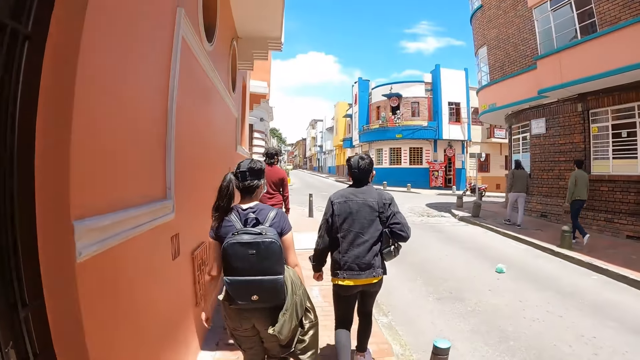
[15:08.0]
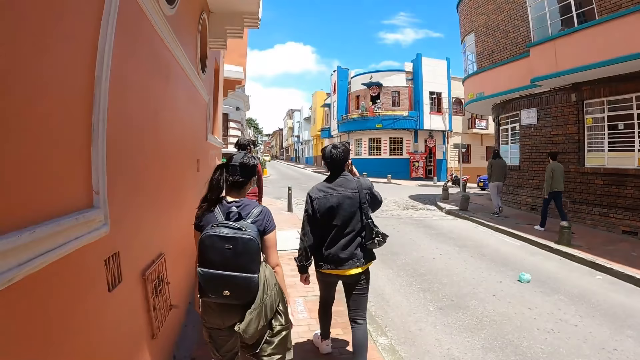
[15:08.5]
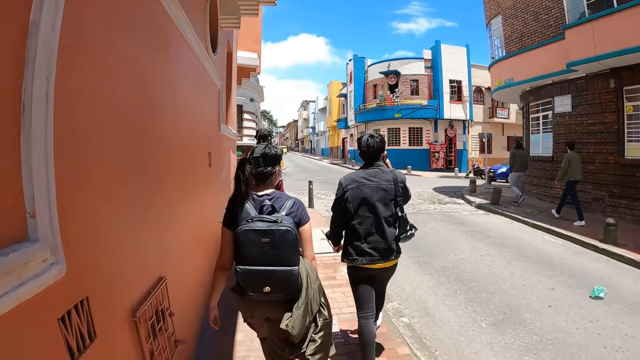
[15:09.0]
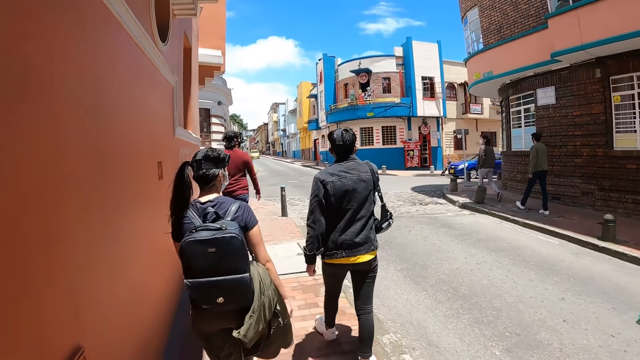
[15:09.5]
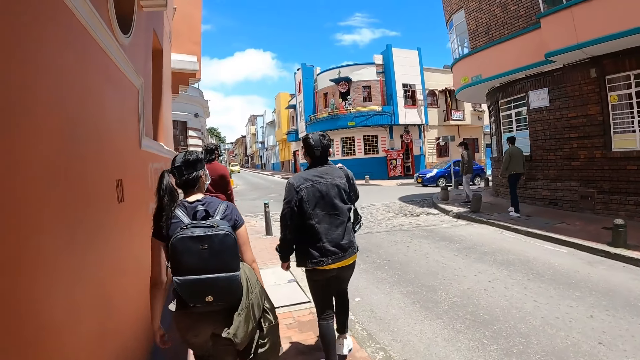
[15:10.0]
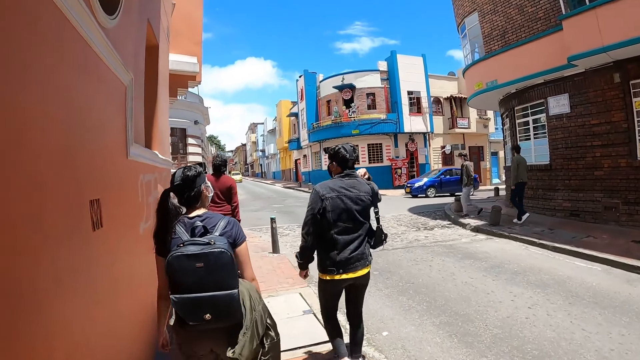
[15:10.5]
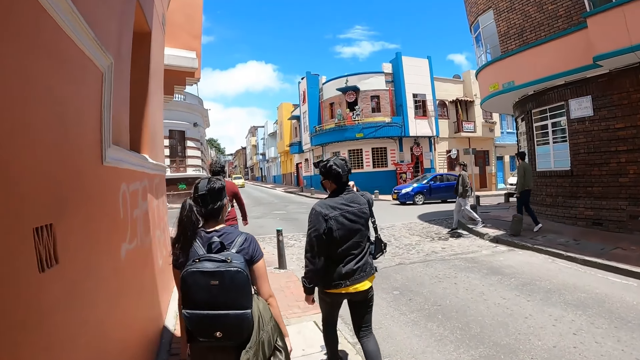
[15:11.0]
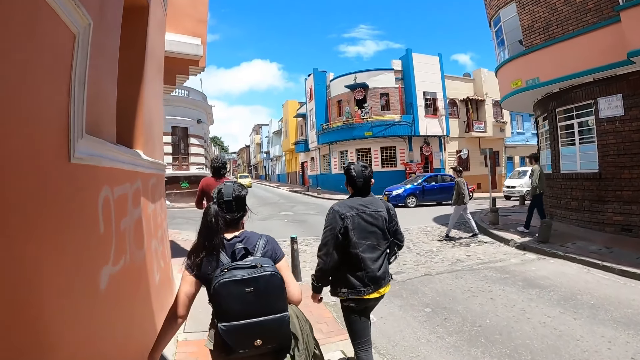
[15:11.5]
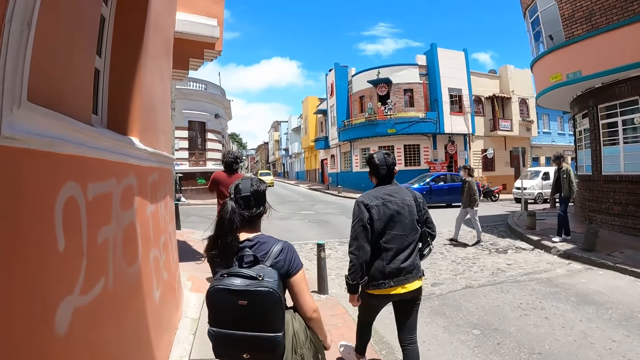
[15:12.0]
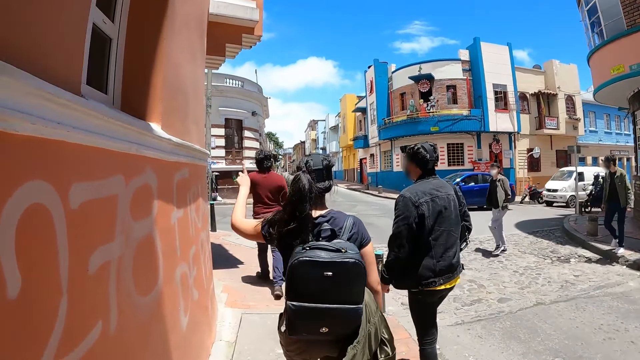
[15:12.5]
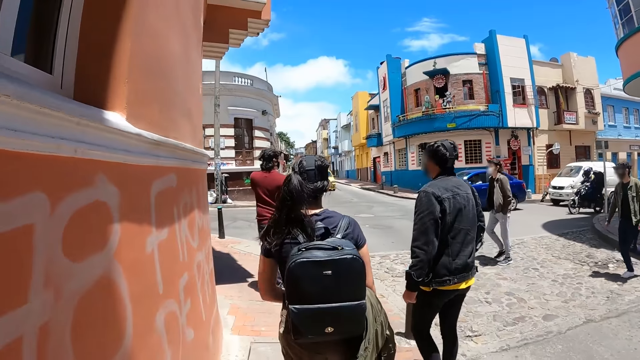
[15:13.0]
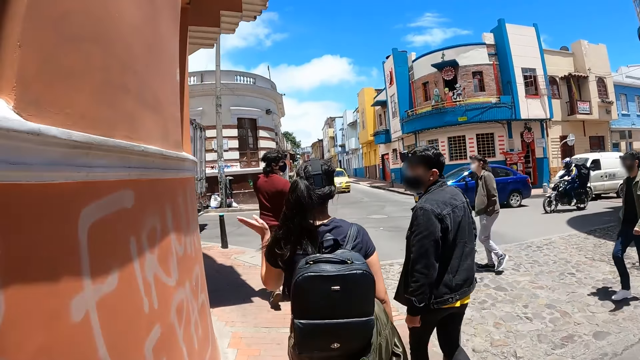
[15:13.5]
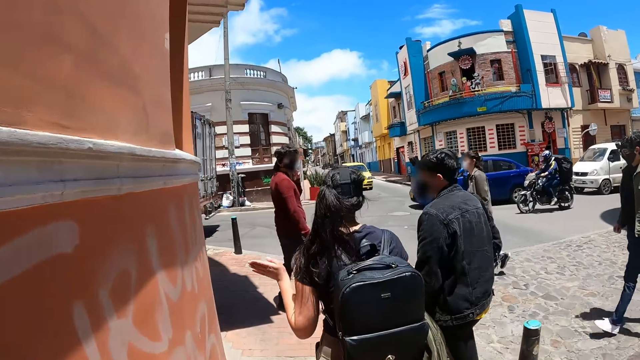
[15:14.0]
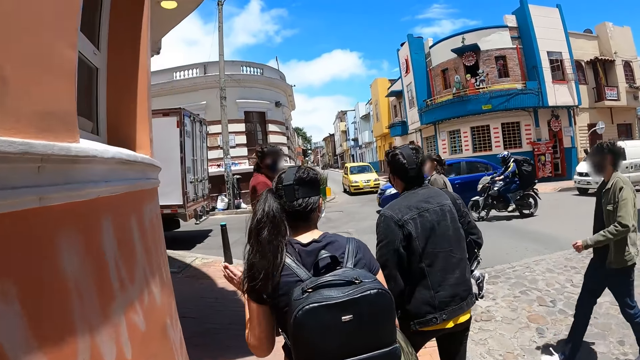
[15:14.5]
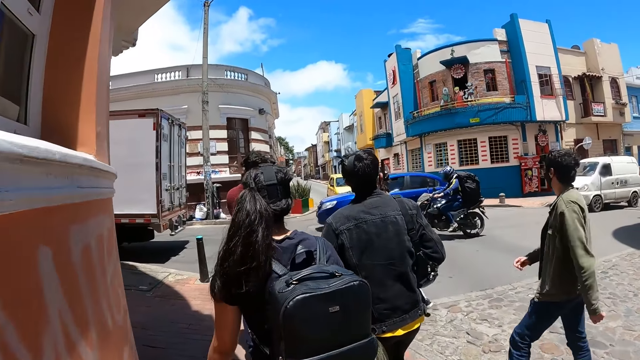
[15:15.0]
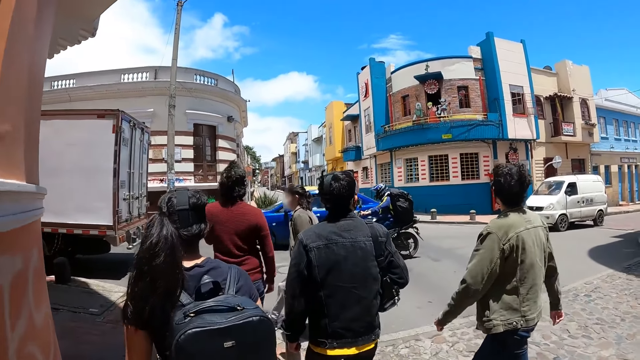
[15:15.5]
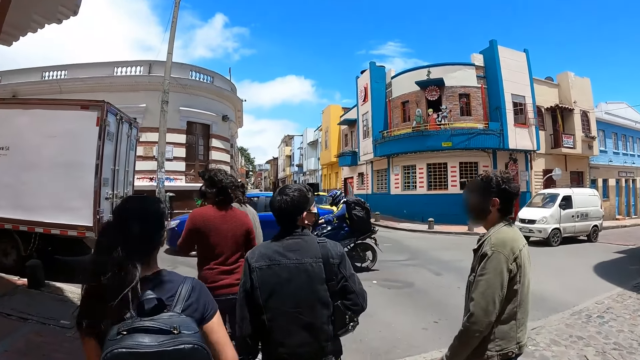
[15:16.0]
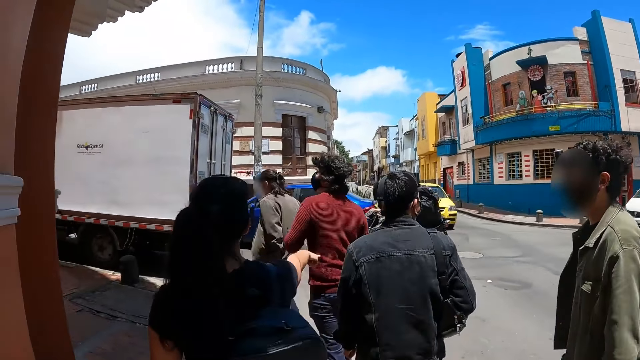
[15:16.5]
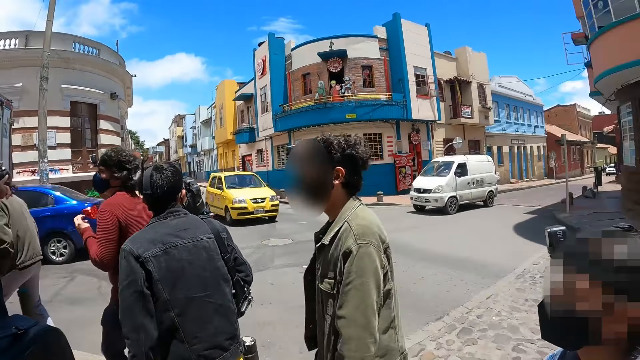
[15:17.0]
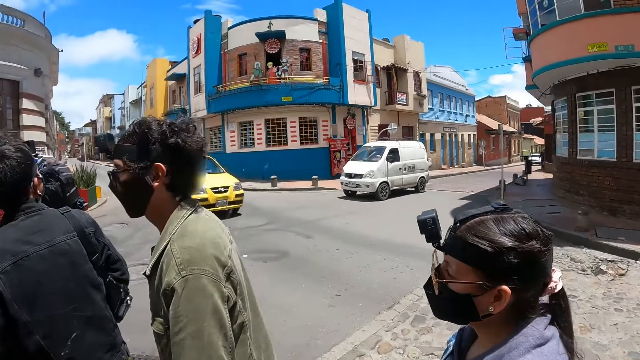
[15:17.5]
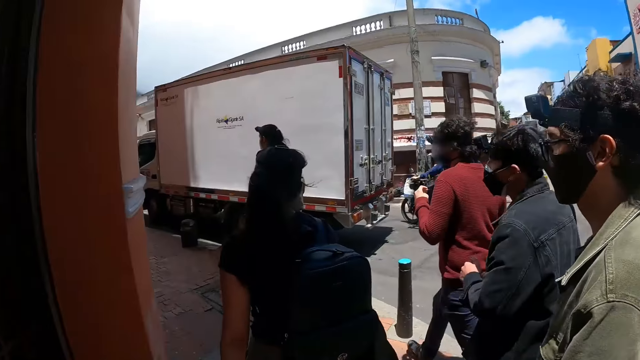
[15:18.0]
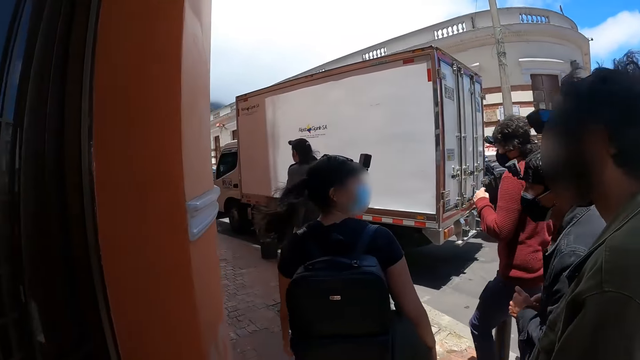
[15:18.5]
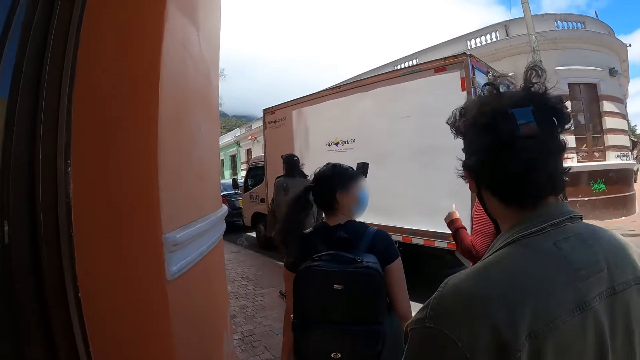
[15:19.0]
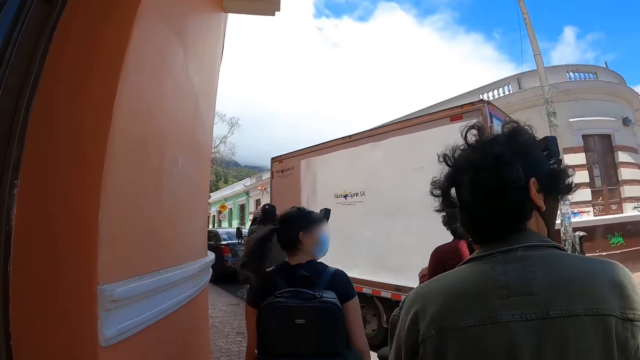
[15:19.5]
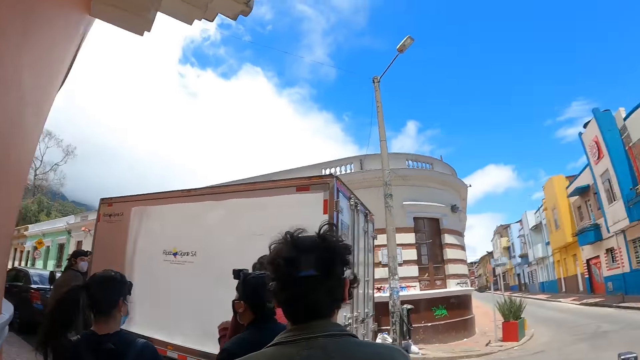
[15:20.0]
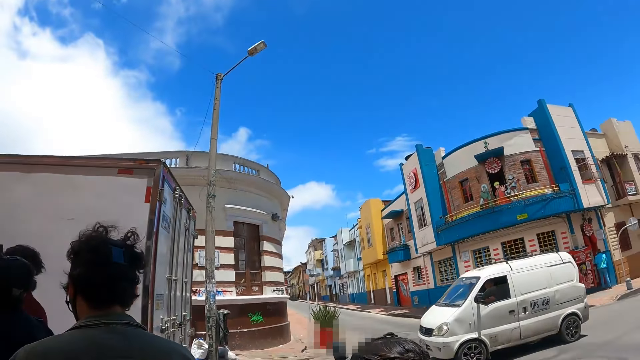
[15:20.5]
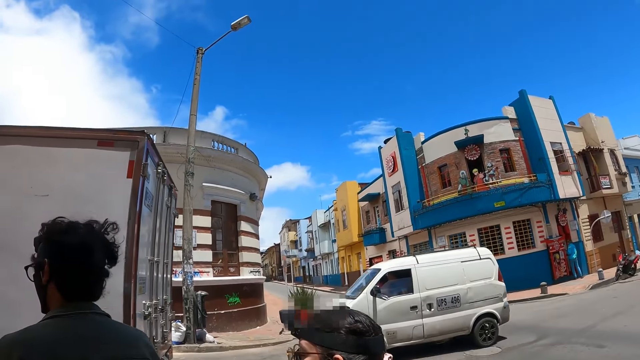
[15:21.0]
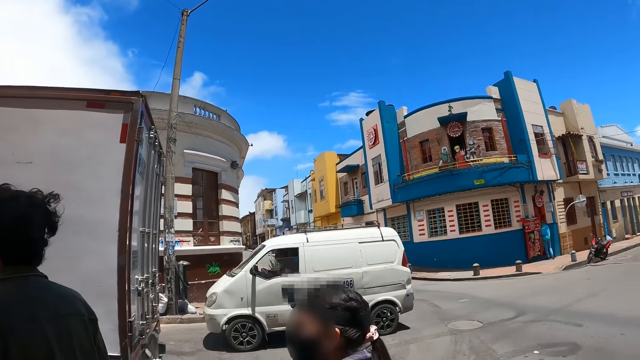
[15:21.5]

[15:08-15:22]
A woman gestures. The camera wearer looks around.

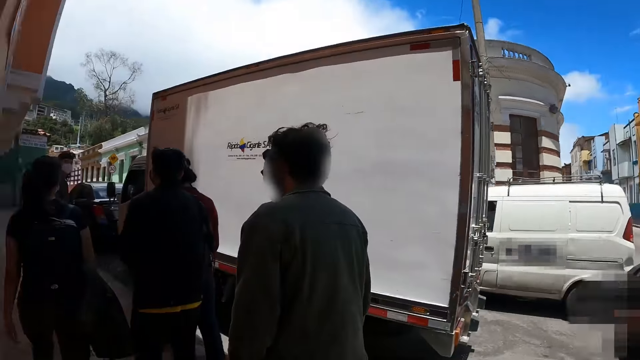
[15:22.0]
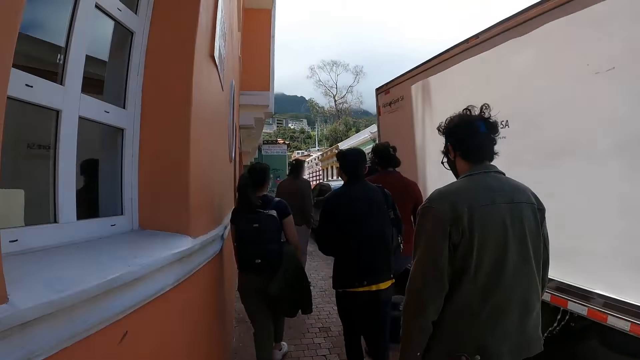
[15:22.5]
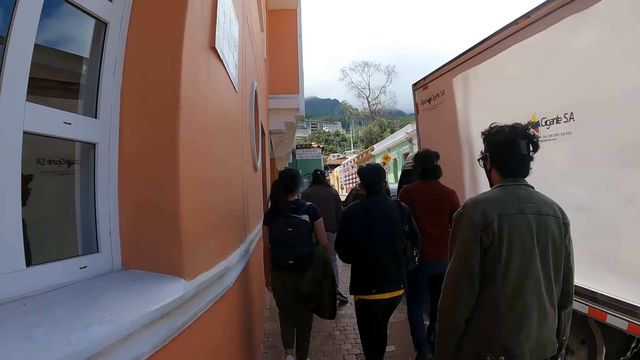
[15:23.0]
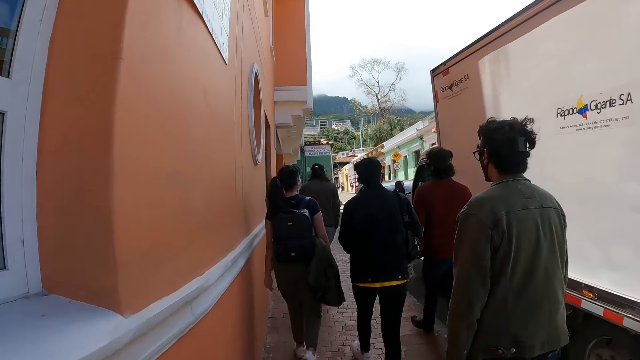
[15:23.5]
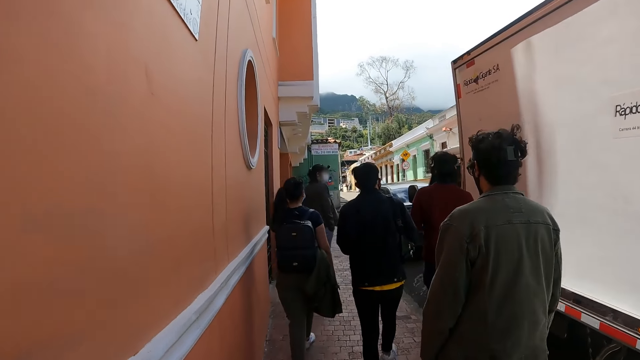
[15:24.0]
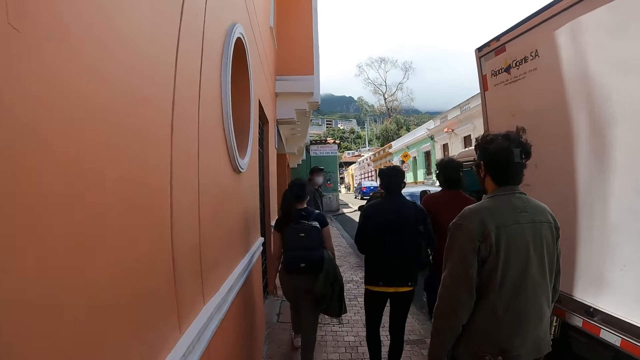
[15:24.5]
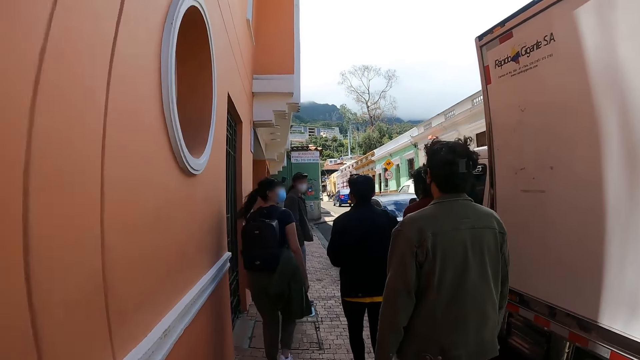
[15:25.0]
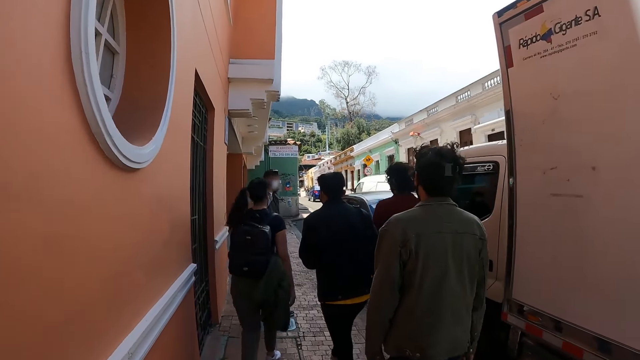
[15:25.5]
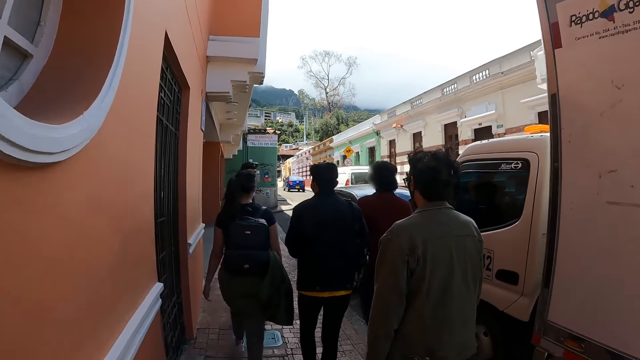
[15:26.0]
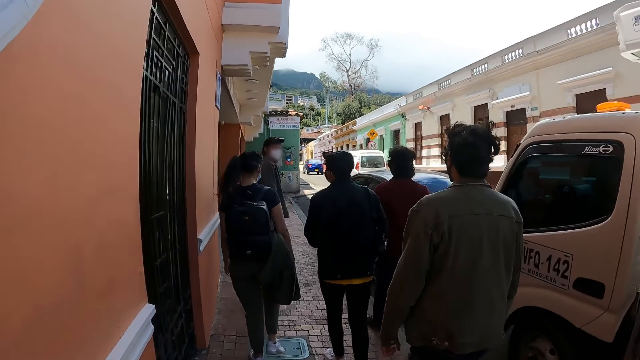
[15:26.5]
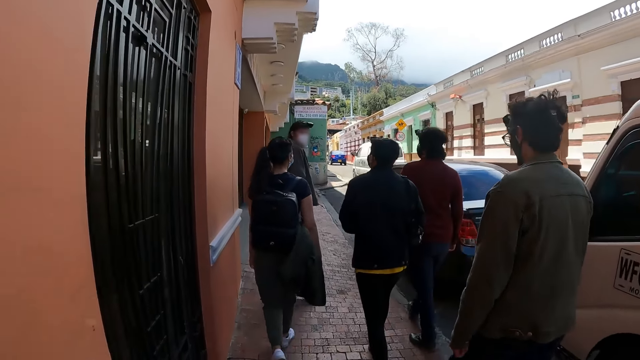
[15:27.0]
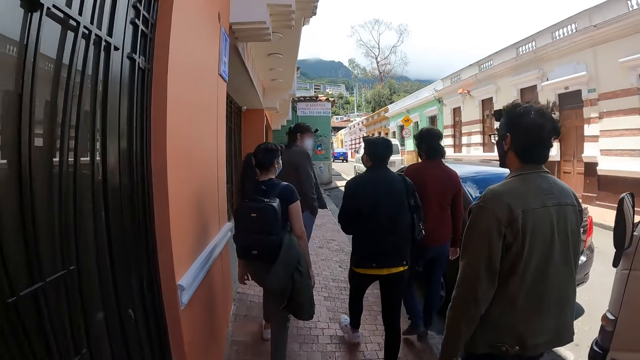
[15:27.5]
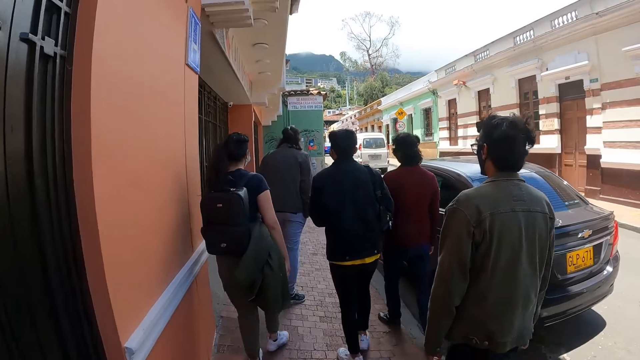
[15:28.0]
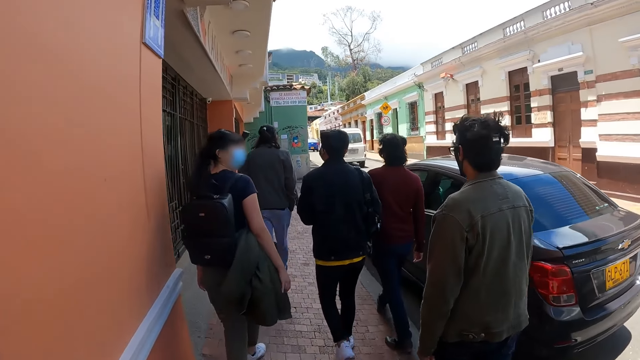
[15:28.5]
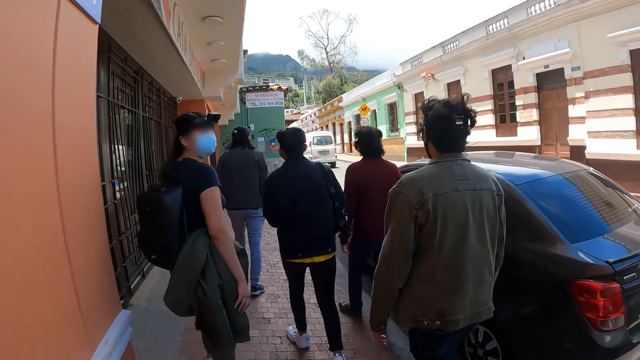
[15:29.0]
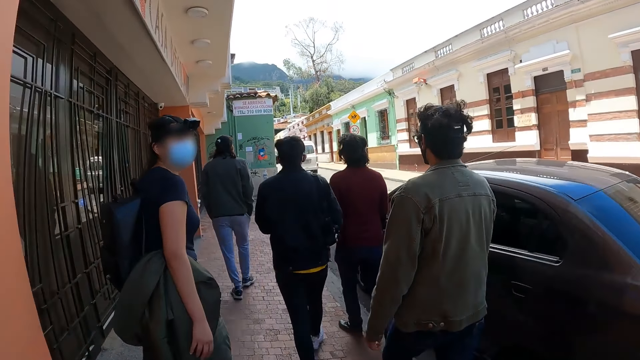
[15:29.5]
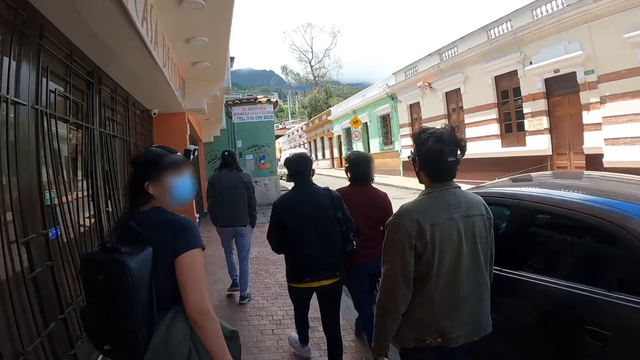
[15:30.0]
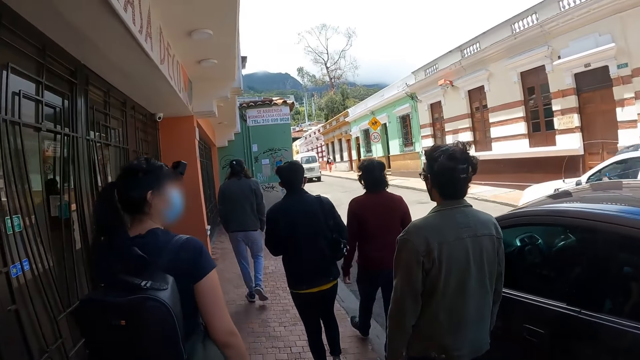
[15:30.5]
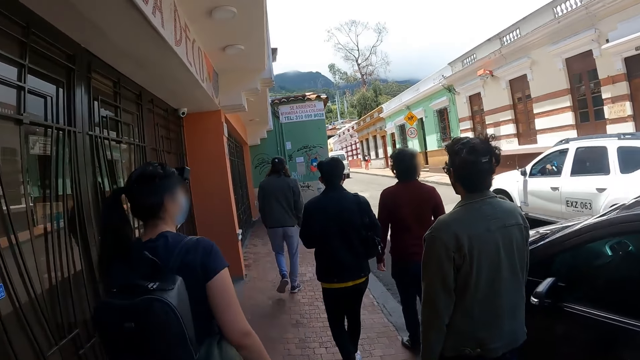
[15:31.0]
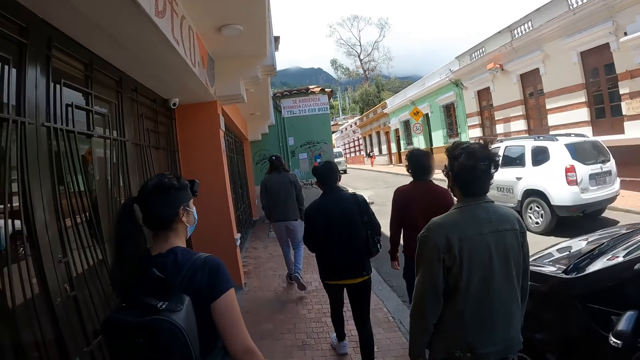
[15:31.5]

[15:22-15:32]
The camera wearer walks on a pedestrian road. A man looks behind. The man walks around. A woman looks behind.
